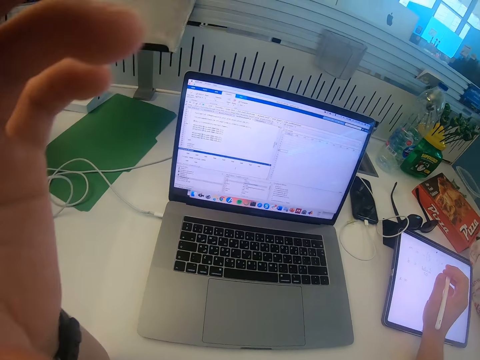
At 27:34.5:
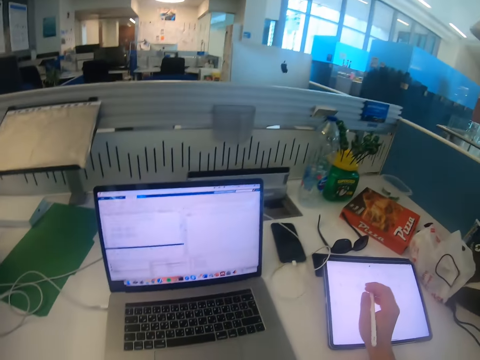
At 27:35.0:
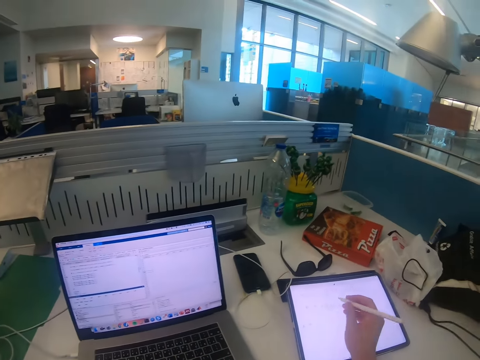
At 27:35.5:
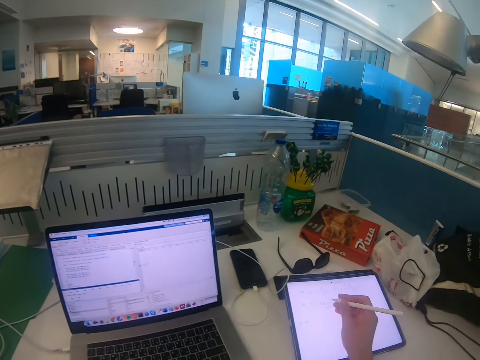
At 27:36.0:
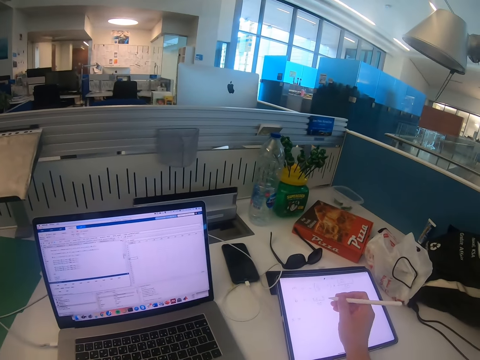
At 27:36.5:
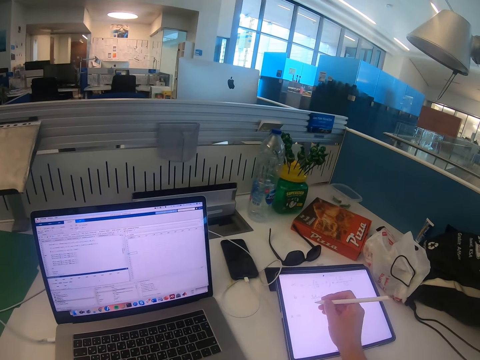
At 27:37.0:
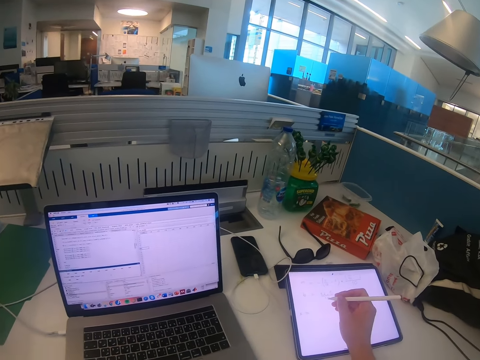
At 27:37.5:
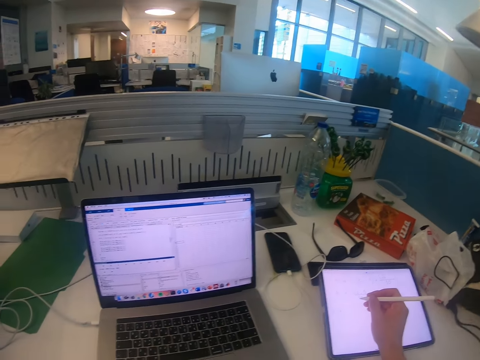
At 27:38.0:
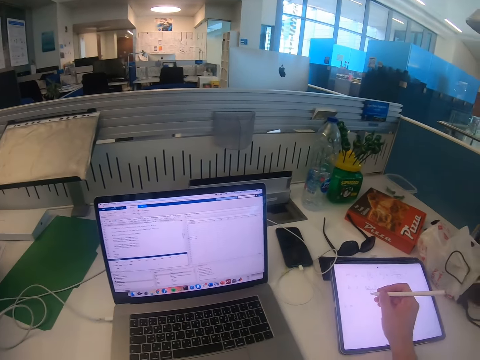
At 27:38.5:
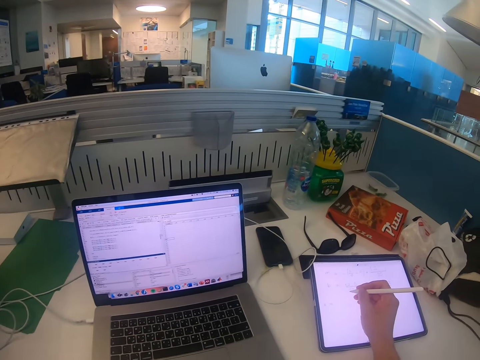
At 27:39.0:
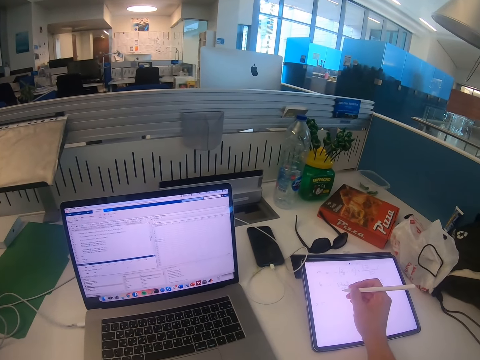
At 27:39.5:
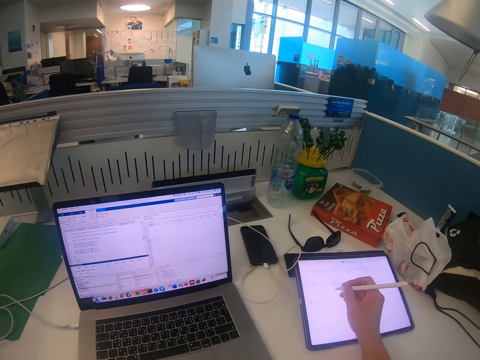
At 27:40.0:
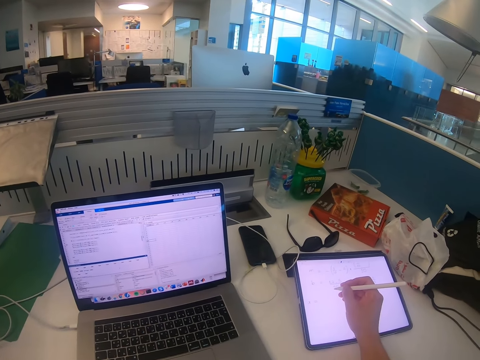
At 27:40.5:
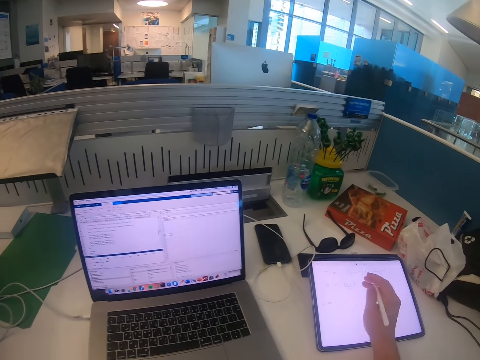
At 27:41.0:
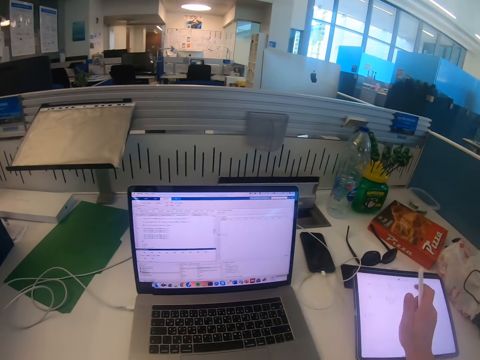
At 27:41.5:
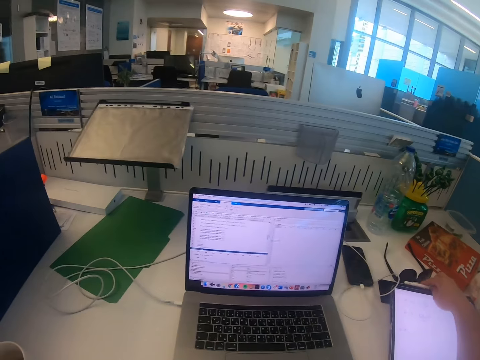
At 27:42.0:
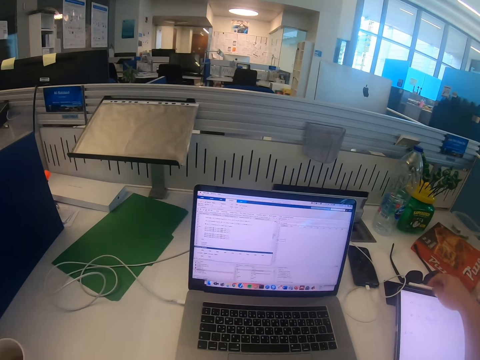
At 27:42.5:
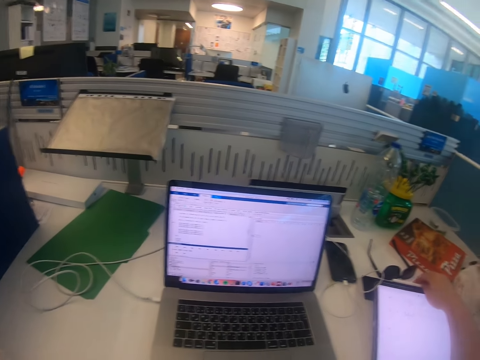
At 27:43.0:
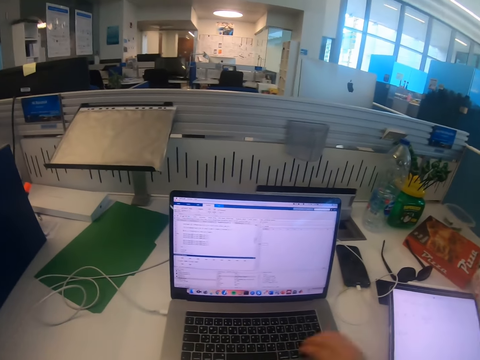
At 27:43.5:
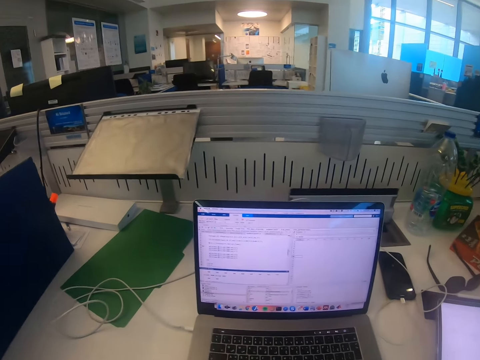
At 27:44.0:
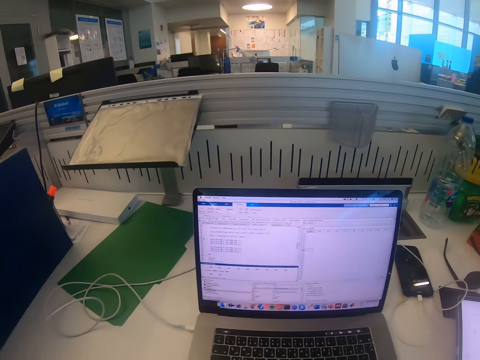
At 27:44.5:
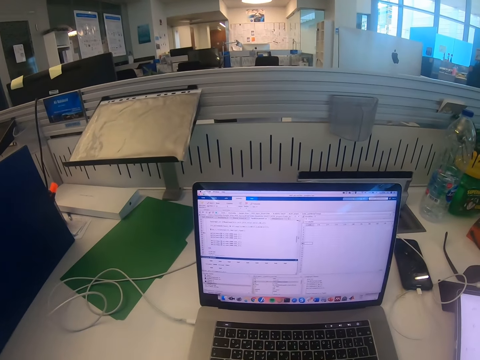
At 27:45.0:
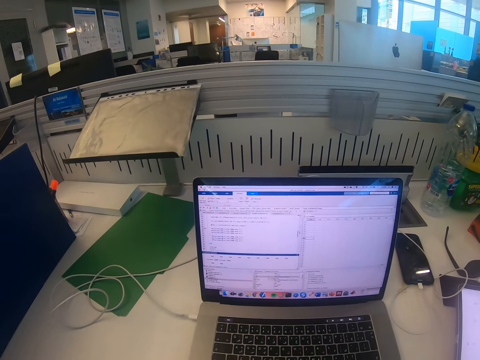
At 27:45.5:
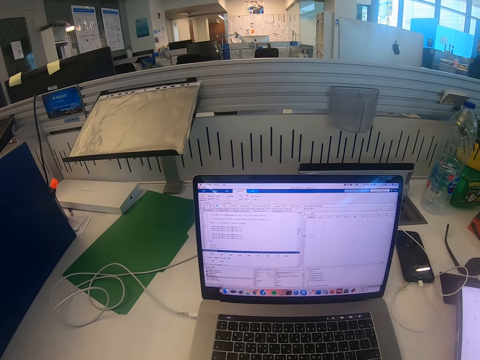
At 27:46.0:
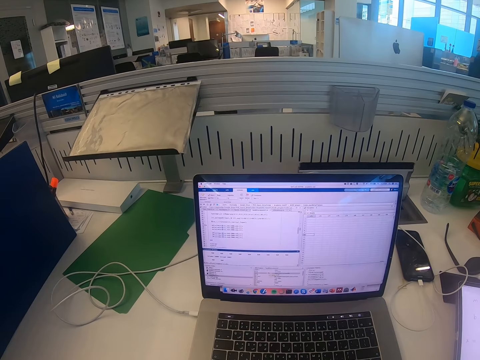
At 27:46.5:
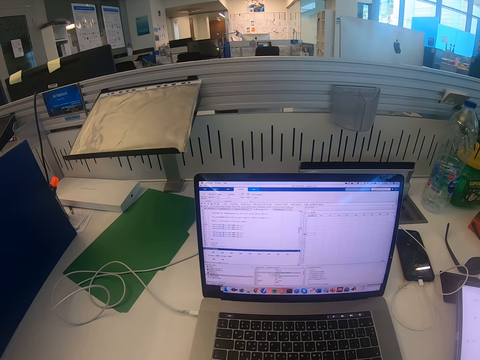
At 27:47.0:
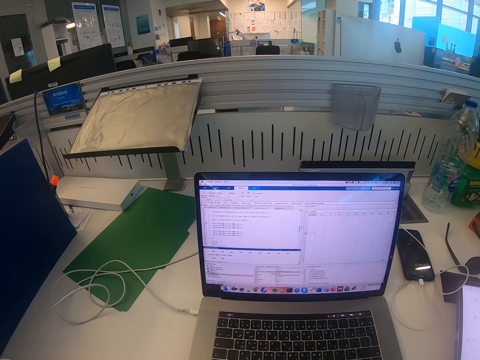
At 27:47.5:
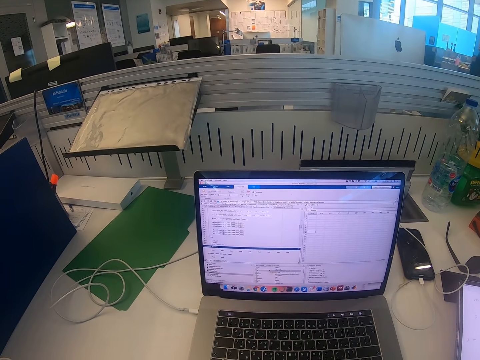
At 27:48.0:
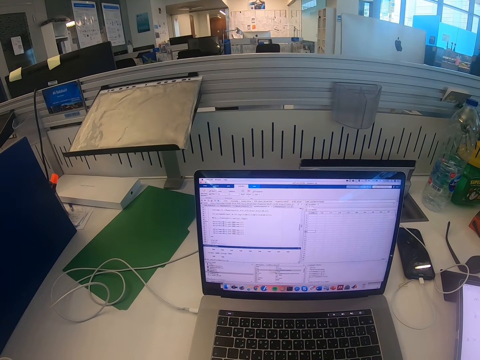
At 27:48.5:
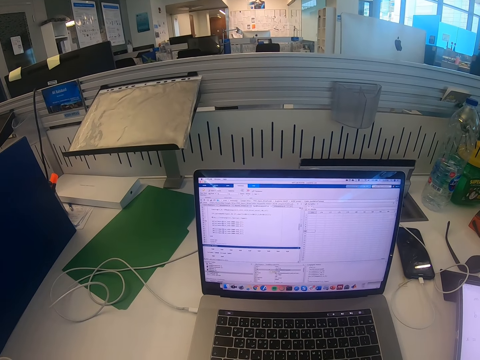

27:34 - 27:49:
The camera wearer writes on the iPad. They write something using the iPad. They place the iPad pen on the iPad. They look at the laptop.

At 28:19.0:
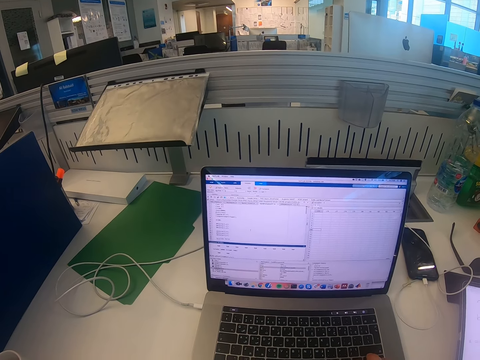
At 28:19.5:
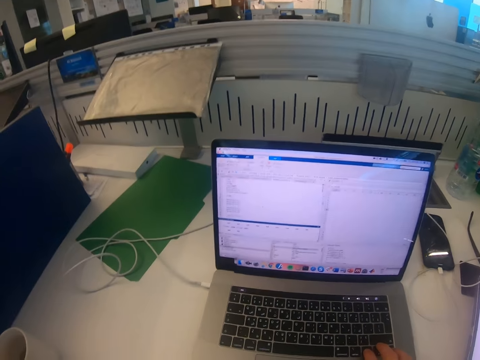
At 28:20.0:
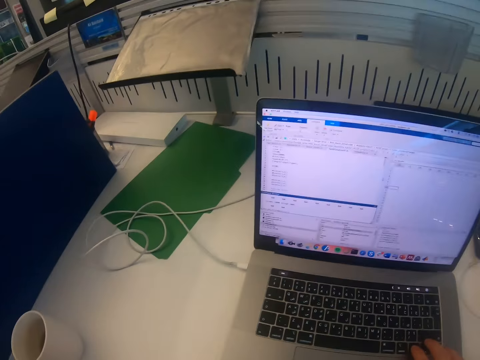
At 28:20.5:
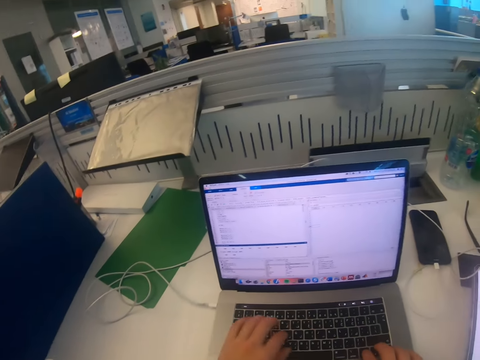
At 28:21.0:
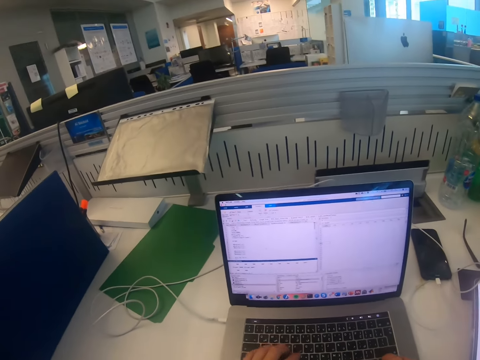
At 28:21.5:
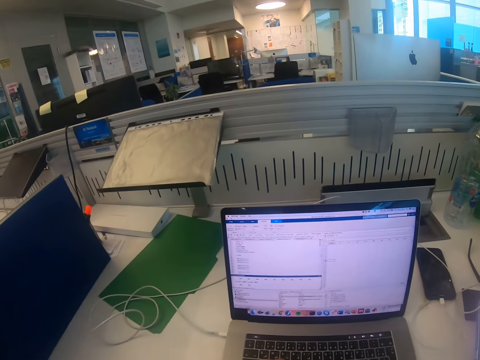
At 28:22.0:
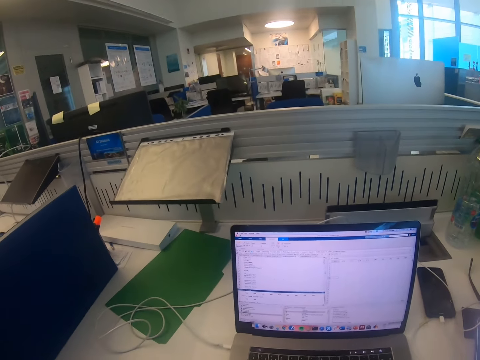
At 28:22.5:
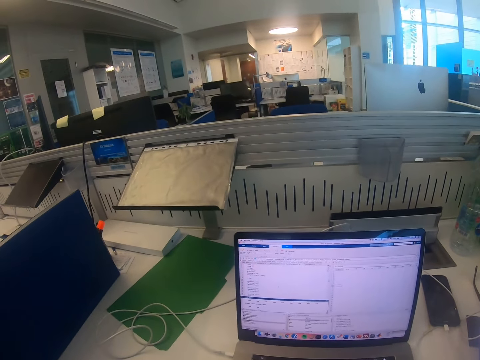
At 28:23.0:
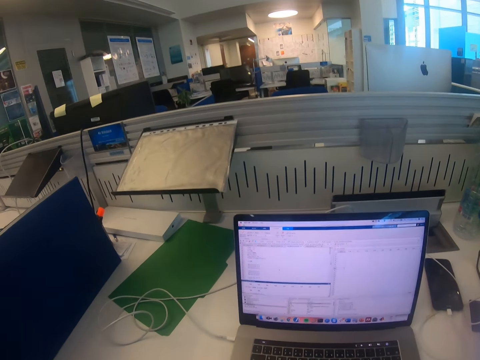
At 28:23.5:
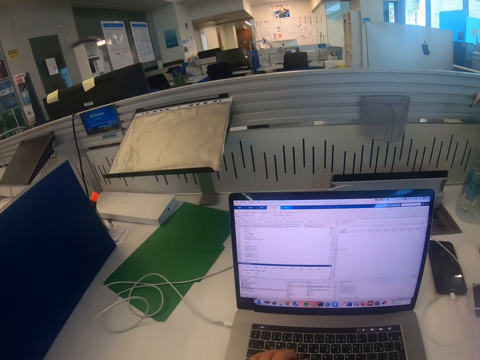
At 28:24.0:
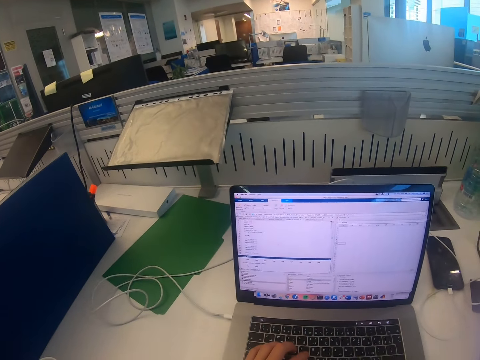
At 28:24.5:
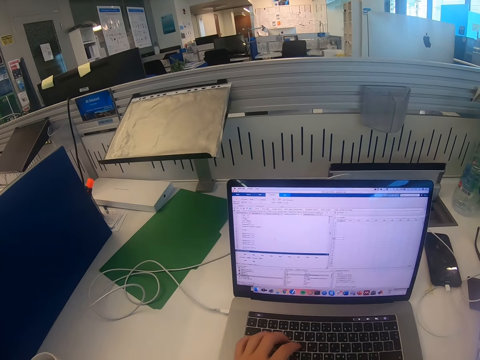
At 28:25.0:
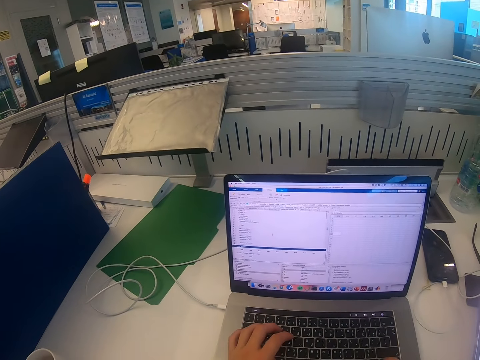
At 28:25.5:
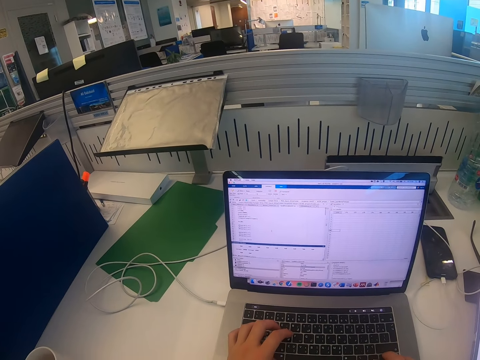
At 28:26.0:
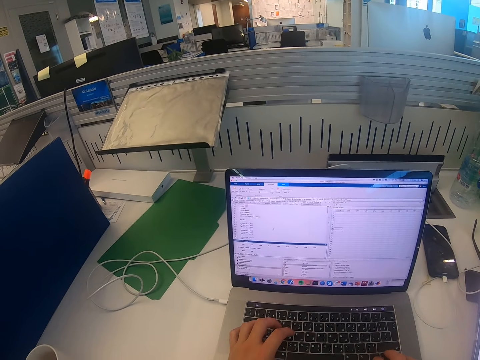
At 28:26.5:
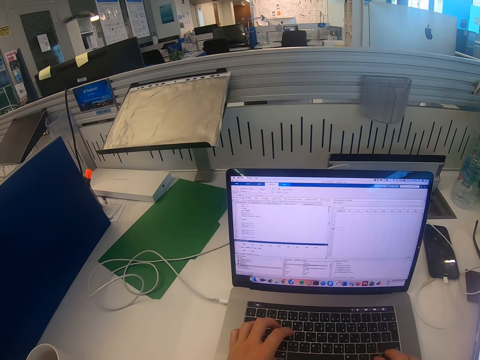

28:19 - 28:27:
The camera wearer types on the laptop.

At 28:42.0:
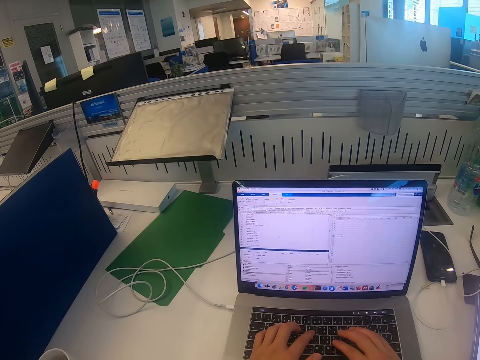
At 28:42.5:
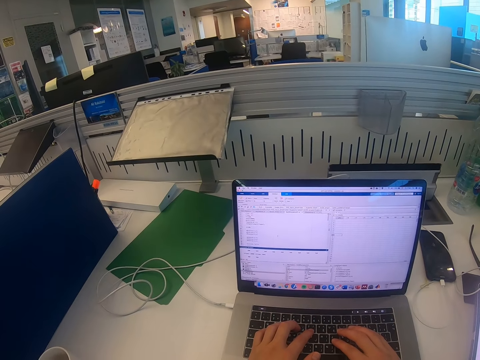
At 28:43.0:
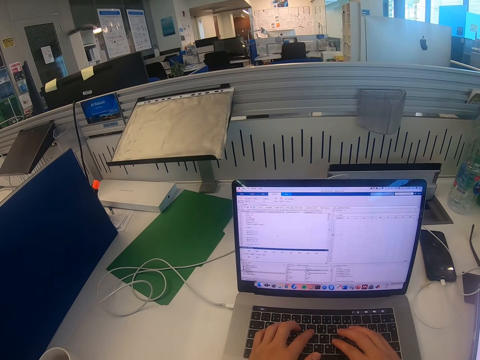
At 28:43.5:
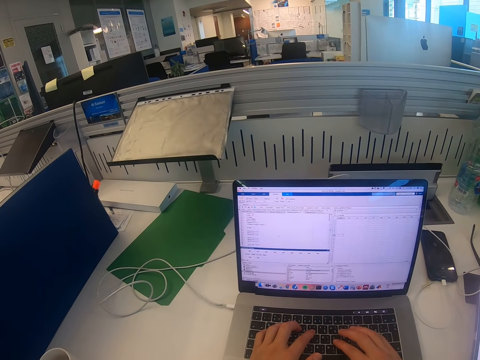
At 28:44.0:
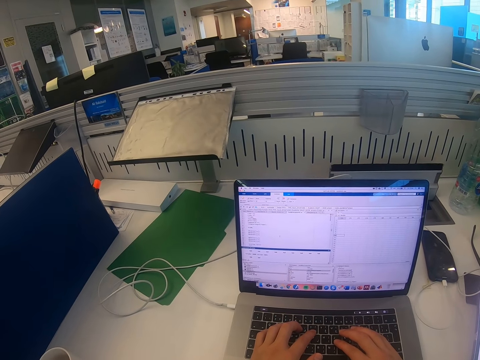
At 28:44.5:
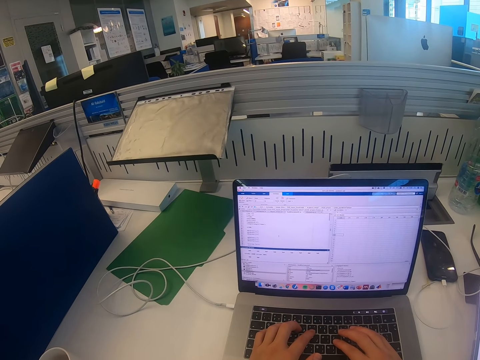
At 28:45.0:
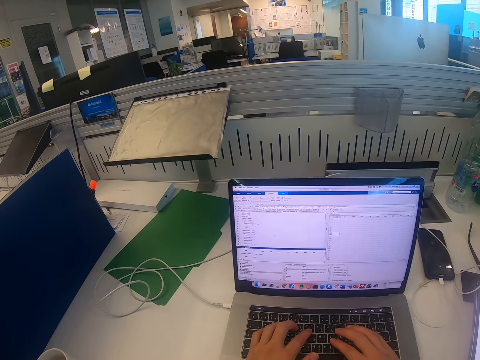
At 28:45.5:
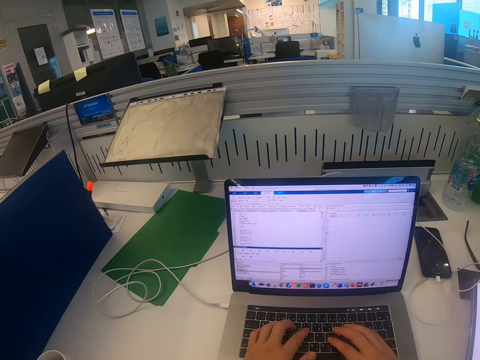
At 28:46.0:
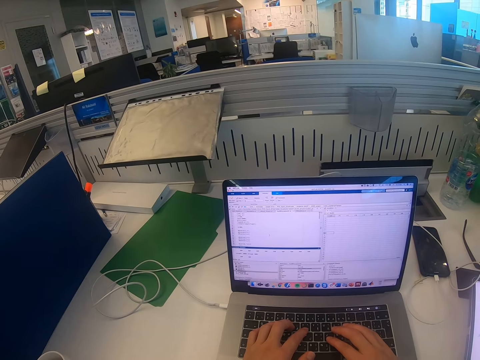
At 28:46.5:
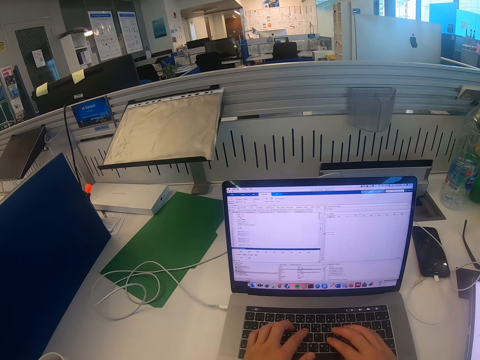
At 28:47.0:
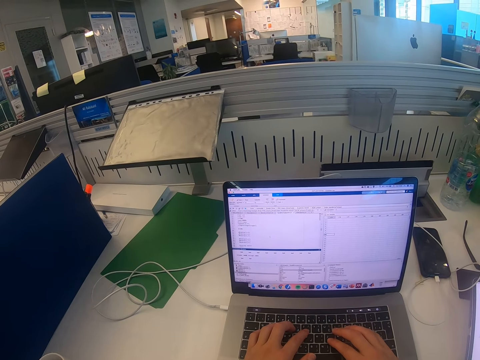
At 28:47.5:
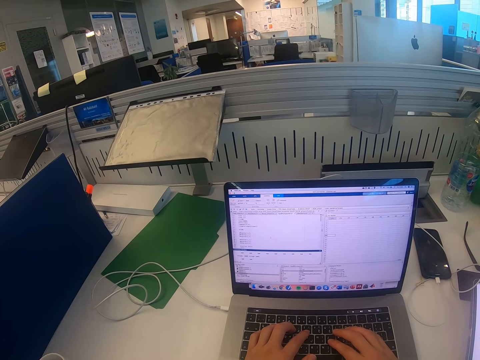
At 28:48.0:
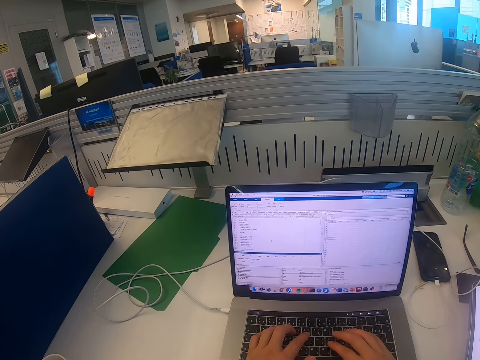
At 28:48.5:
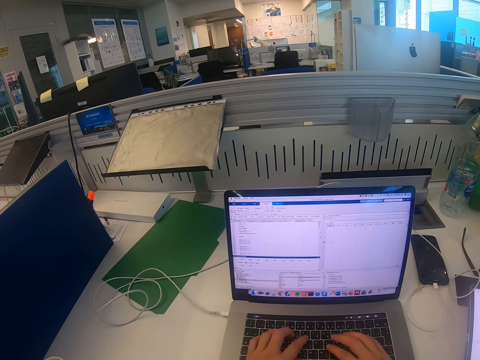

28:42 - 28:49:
The camera wearer looks at the laptop.
